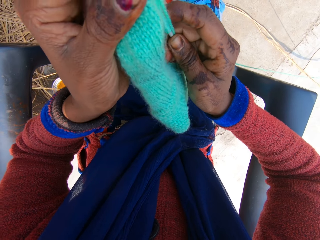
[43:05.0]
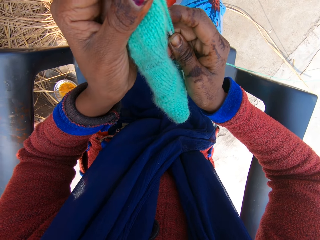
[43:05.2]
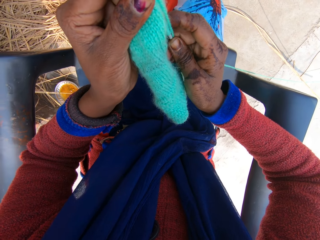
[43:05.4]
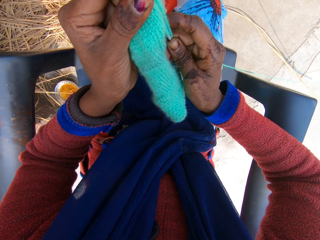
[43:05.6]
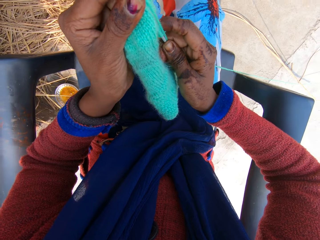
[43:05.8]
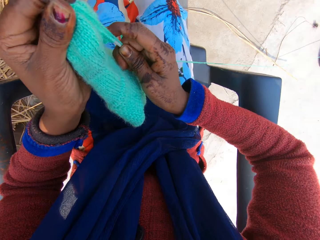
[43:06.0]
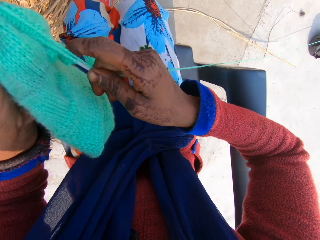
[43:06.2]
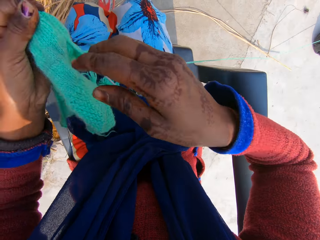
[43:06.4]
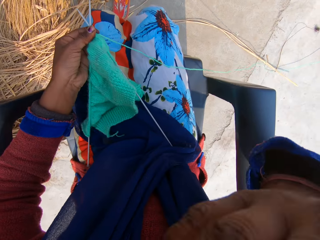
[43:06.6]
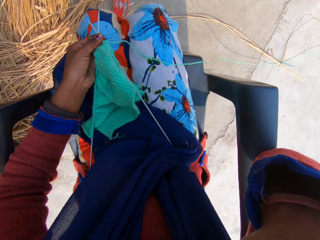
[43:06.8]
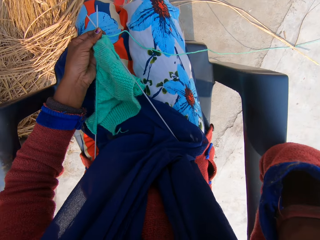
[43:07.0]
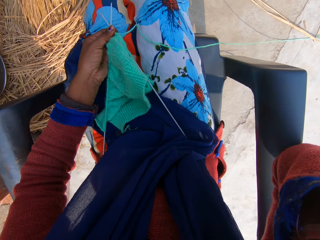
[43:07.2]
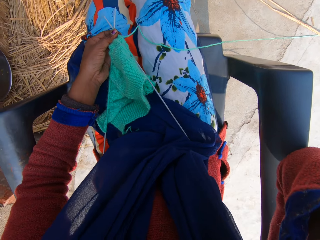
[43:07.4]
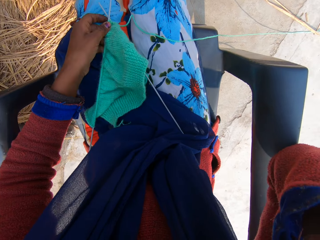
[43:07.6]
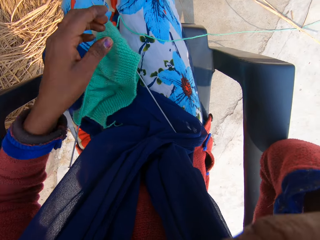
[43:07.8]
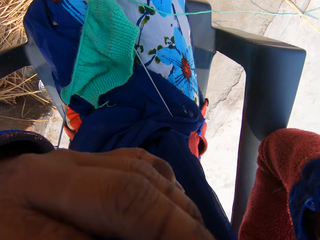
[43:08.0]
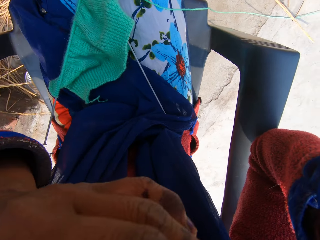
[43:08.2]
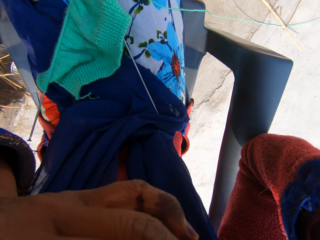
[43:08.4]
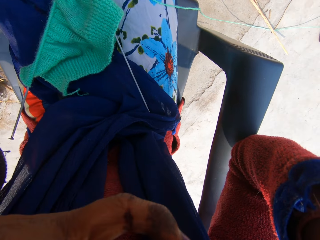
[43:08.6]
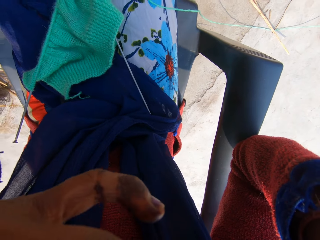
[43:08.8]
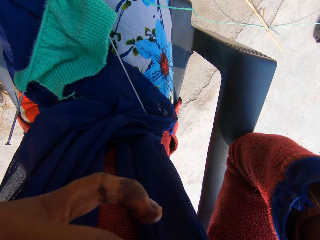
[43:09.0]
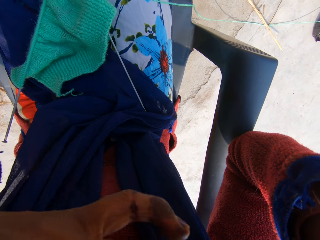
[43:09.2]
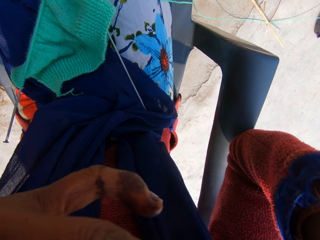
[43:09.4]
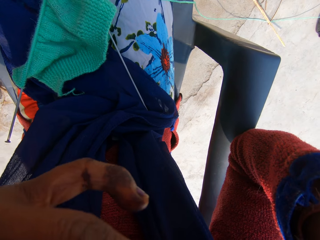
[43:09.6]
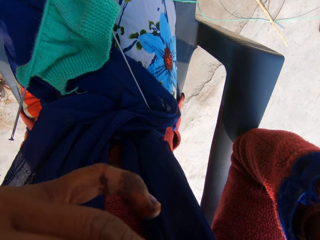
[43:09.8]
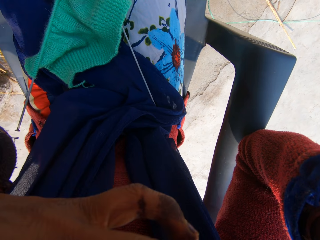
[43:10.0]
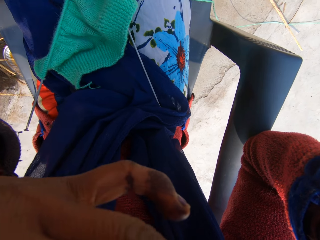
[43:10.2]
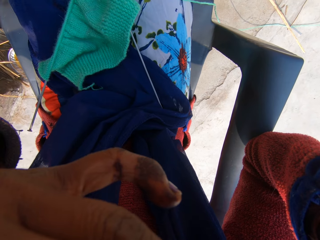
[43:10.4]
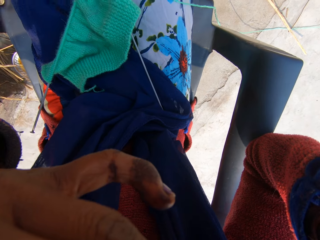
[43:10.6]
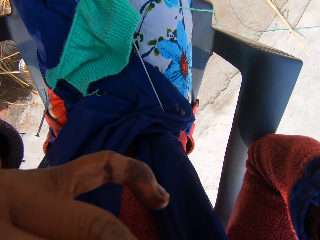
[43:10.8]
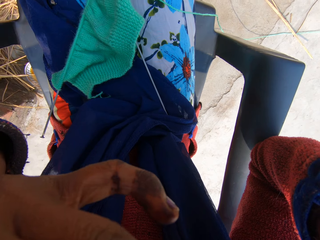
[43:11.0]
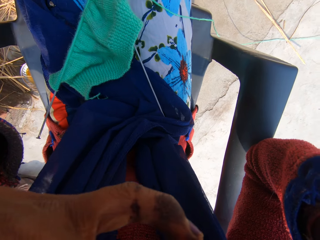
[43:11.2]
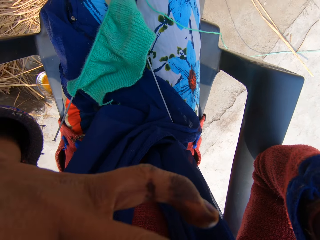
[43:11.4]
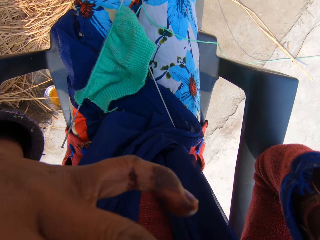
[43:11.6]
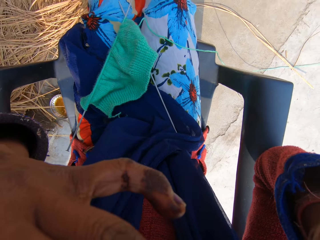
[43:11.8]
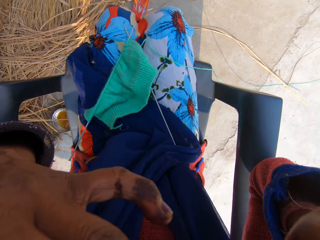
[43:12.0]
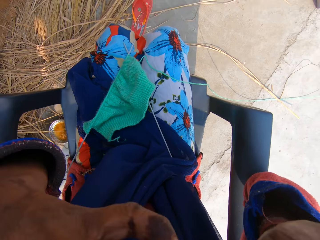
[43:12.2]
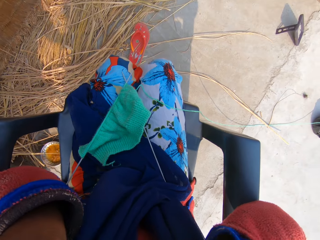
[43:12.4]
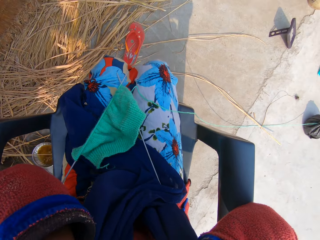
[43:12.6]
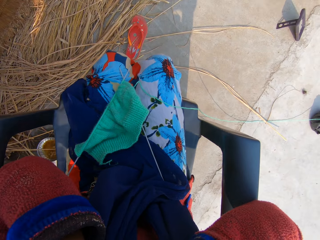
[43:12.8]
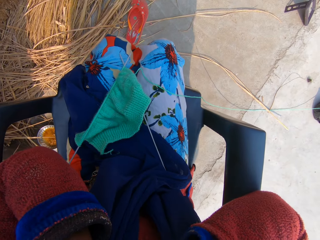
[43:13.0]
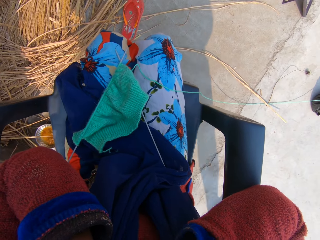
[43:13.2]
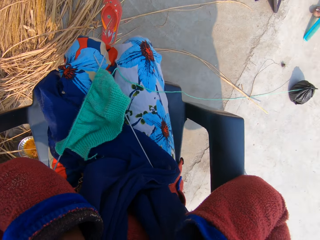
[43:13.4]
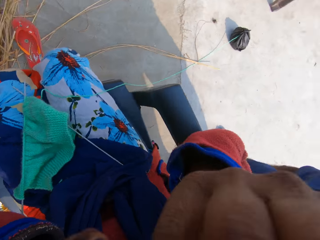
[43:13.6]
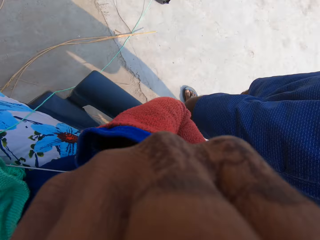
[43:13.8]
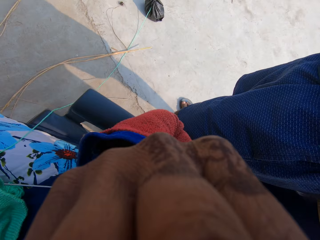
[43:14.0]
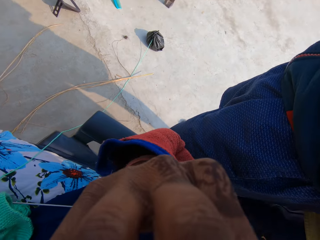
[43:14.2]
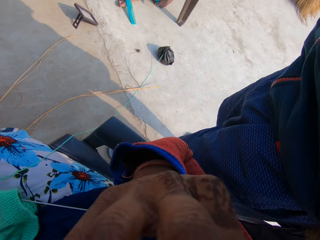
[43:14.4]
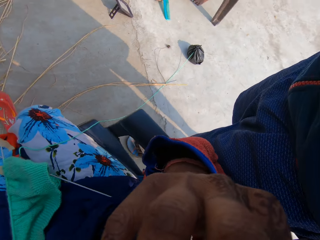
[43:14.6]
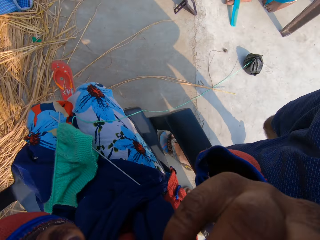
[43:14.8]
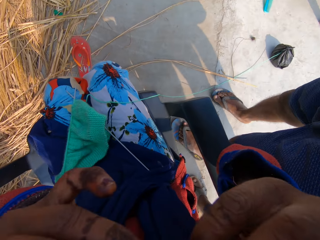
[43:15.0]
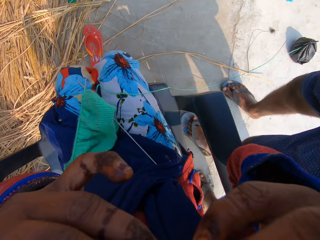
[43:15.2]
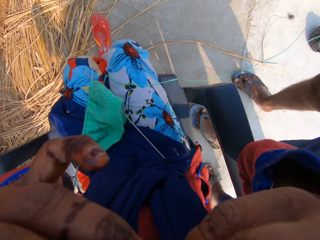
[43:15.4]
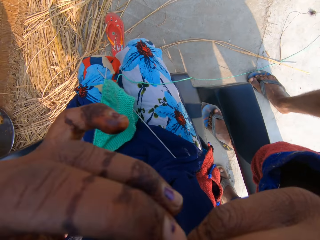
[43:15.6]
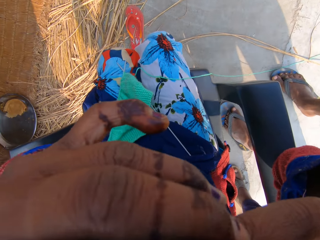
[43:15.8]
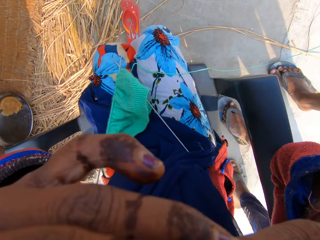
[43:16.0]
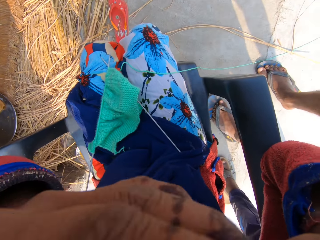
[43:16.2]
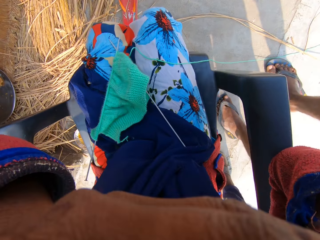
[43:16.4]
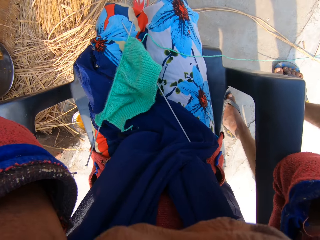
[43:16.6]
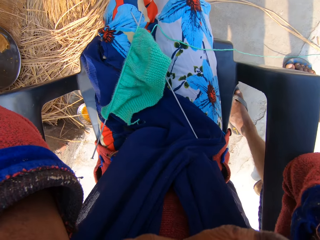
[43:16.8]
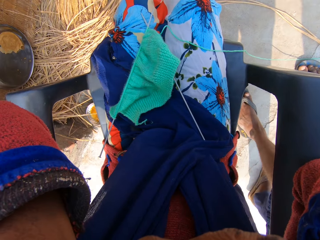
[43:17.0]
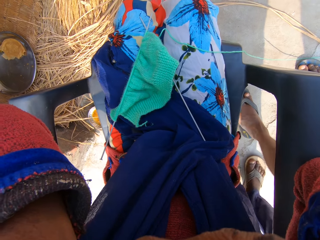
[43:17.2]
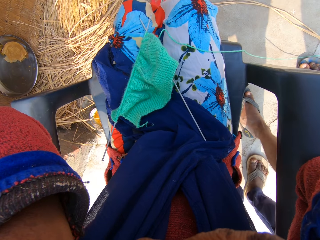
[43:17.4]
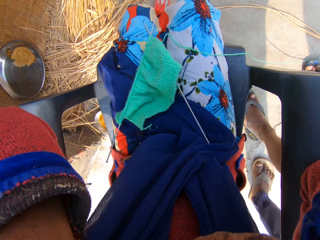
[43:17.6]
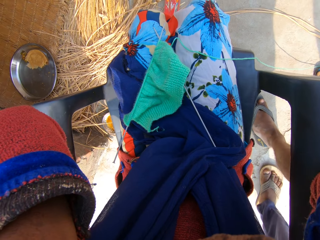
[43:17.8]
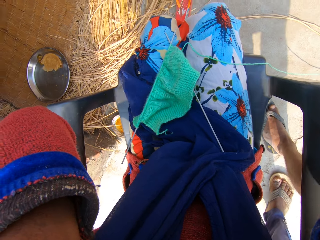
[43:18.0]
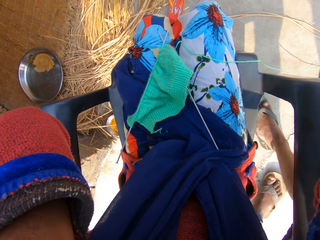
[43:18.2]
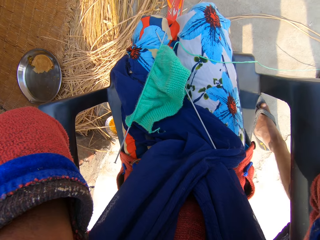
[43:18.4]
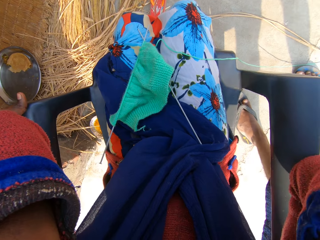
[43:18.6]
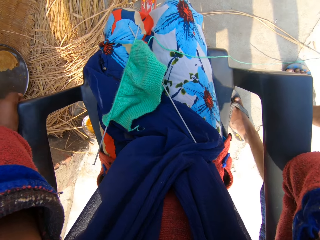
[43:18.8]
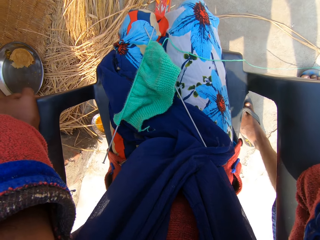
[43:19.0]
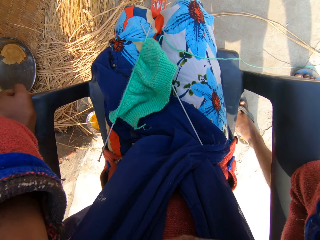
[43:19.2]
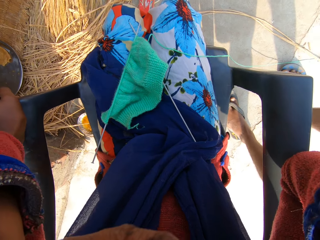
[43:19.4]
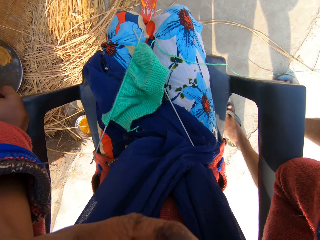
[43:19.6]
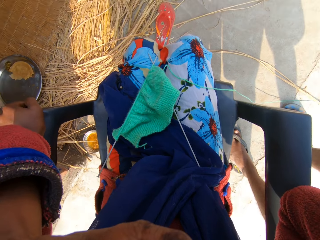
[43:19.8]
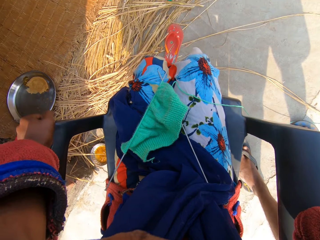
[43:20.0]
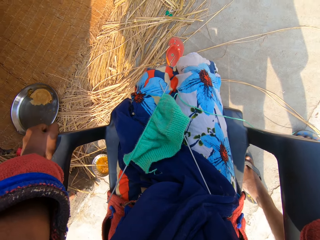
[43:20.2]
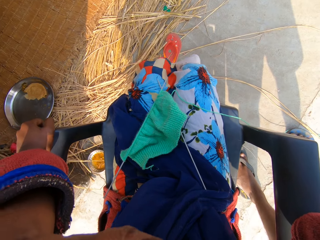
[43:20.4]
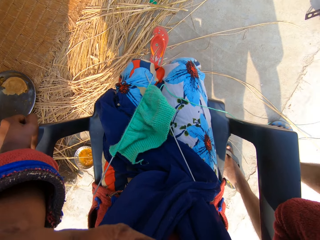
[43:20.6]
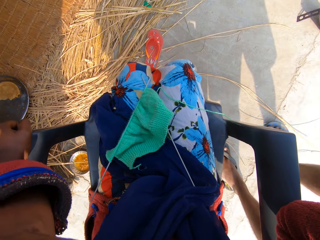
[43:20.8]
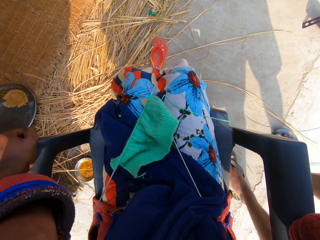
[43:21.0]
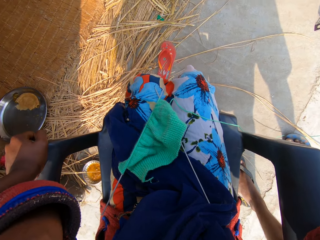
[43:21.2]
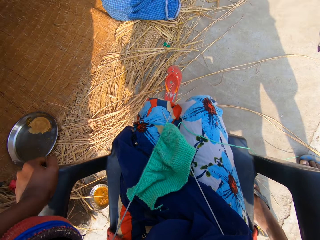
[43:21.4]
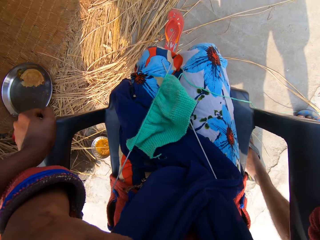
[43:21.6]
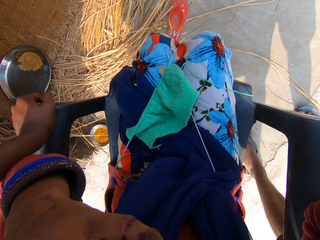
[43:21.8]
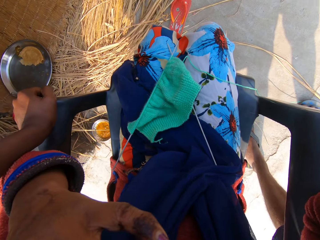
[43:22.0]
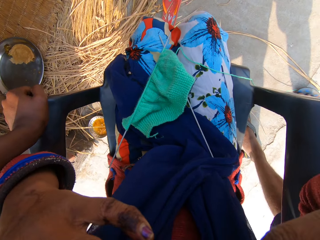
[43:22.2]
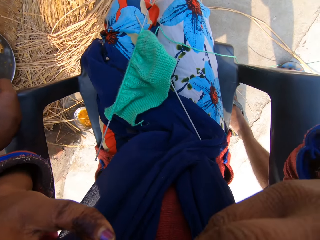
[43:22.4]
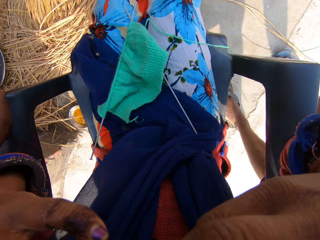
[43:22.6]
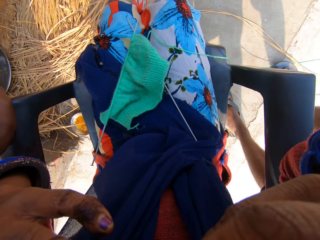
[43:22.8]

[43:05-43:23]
The camera wearer raises her right hand and lowers her left hand. She touches her face with her hands. She touches a camera. She places a fabric on her lap. She raises her left hand. She touches the camera. She moves her head. A man moves his legs. The man stands beside the camera wearer. Another man stands beside the camera wearer. The other man walks away. The other man holds a chair. The camera wearer moves her legs. She touches the camera.
